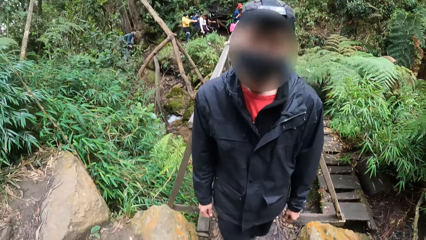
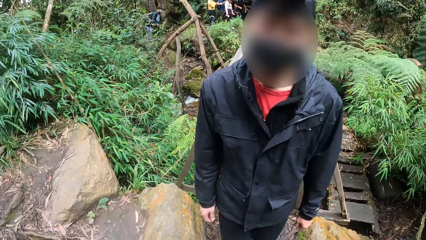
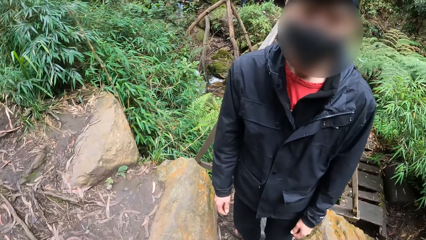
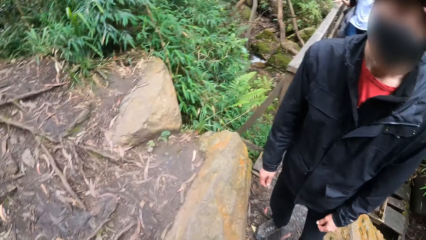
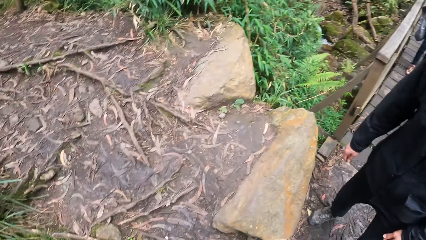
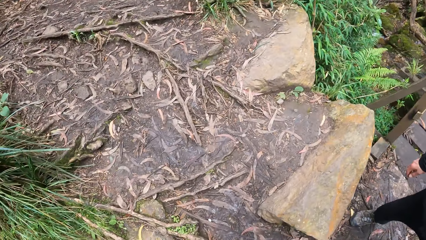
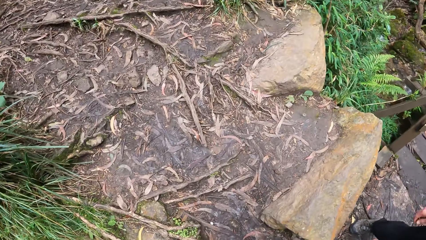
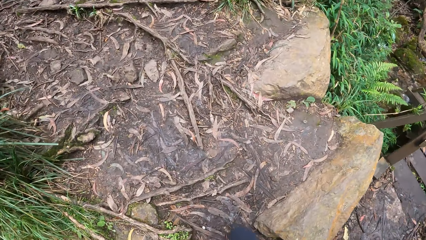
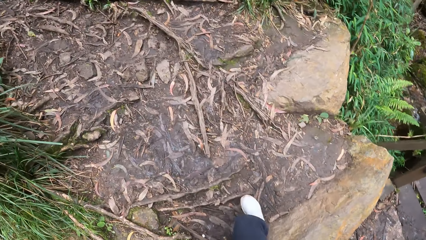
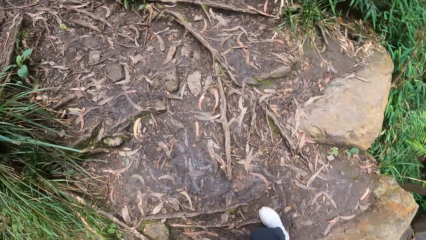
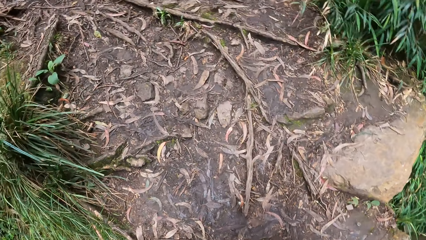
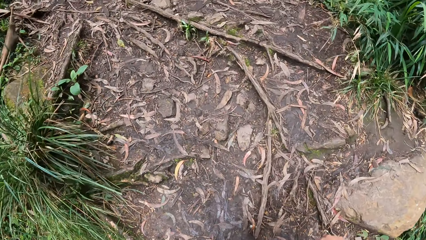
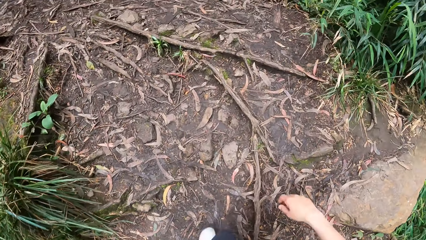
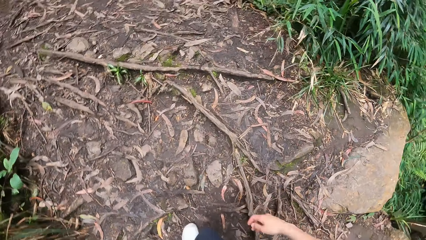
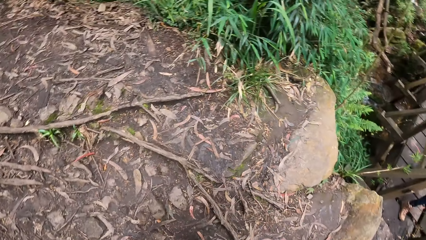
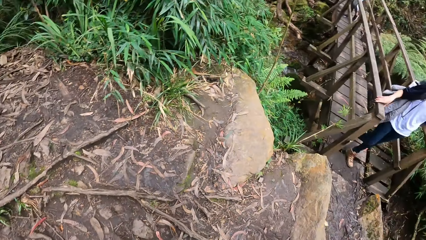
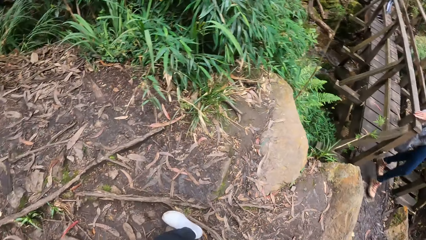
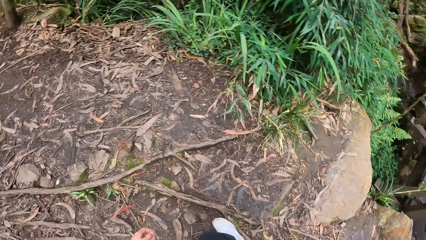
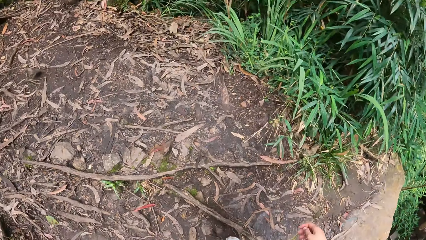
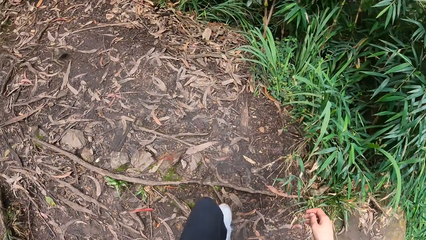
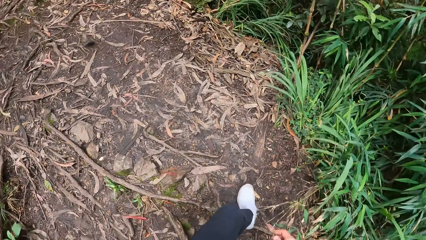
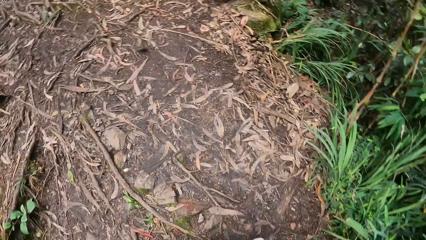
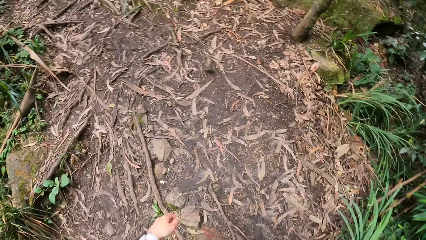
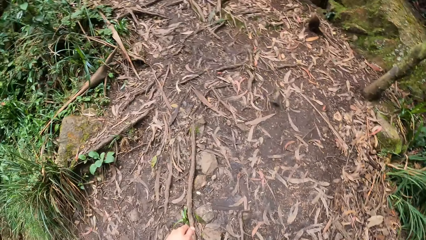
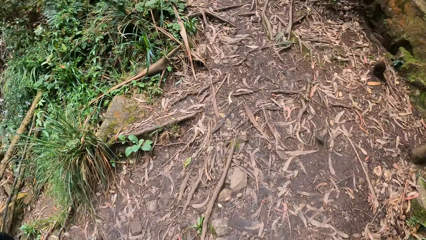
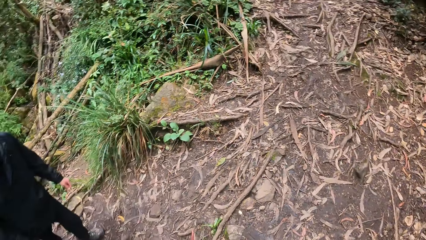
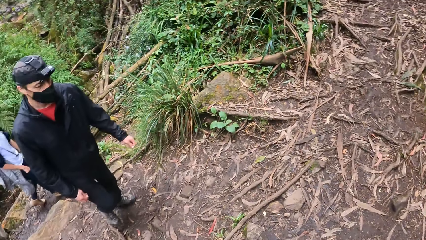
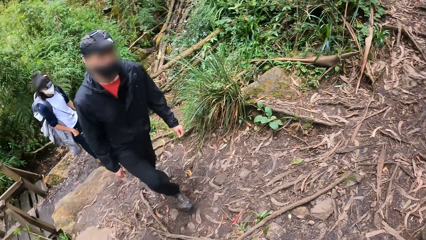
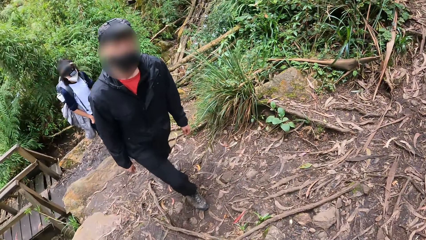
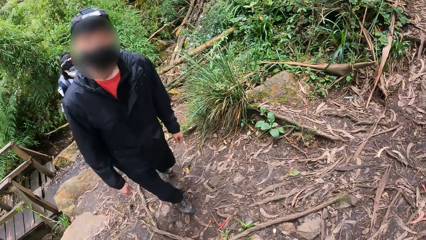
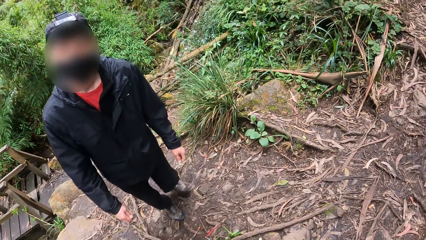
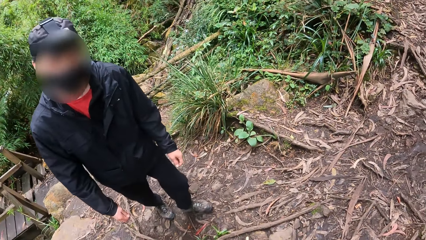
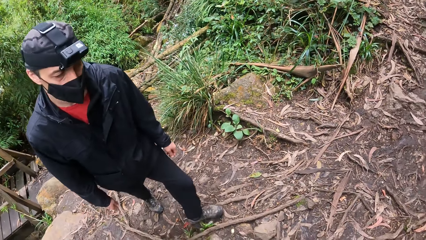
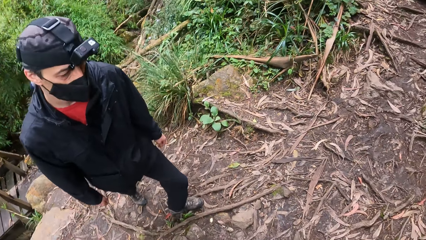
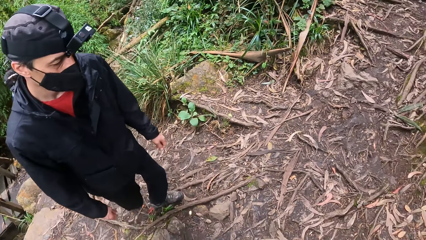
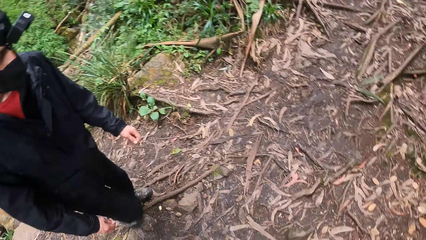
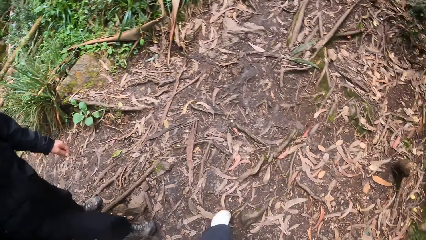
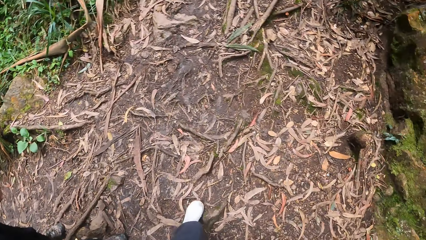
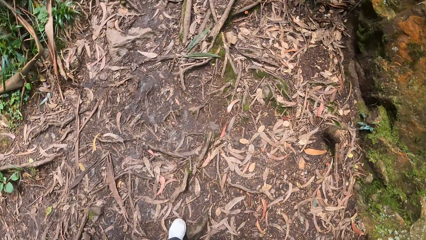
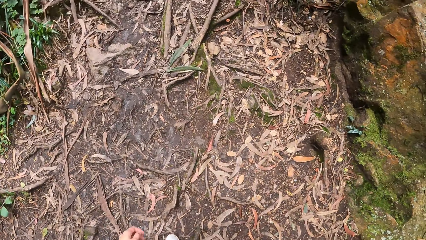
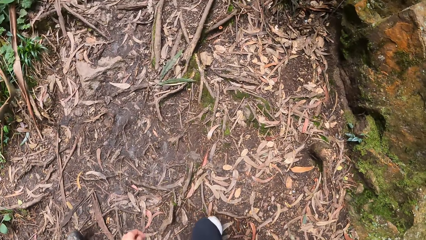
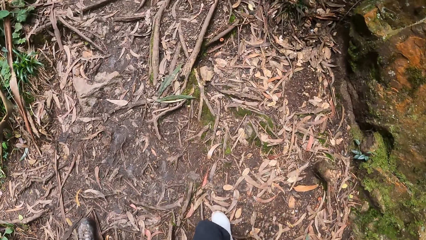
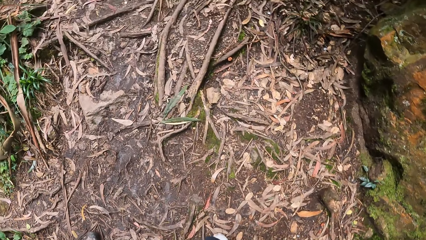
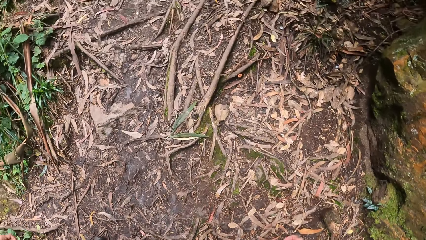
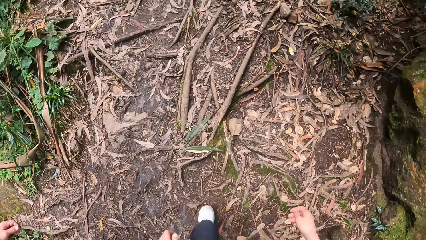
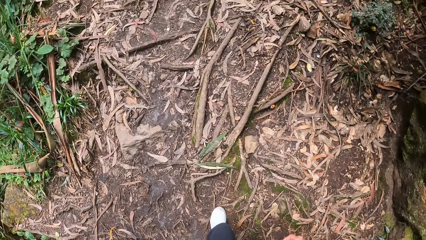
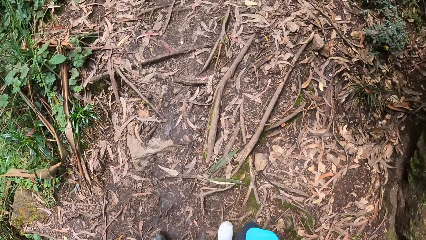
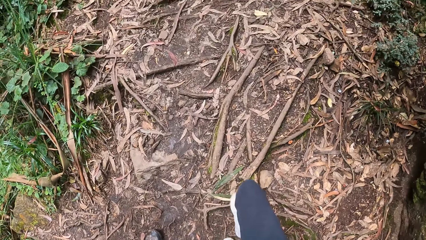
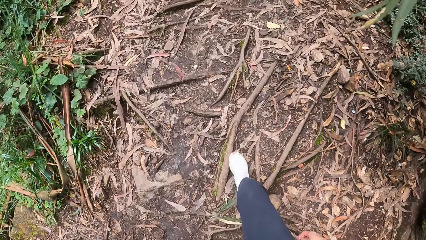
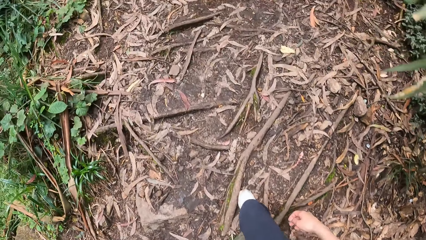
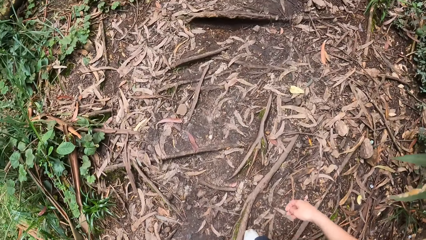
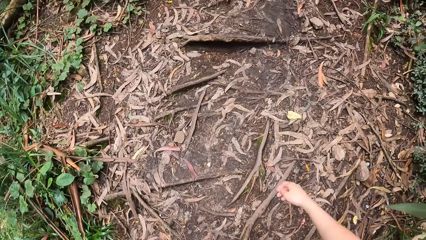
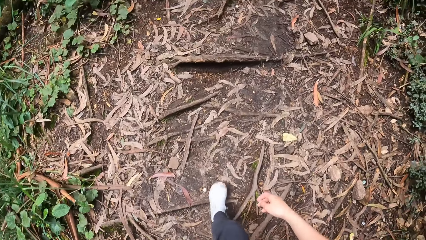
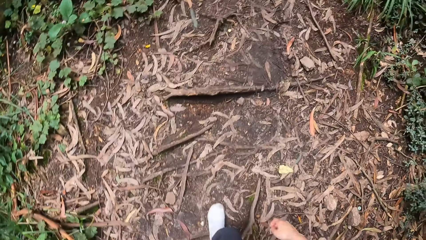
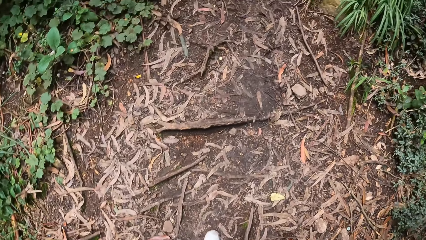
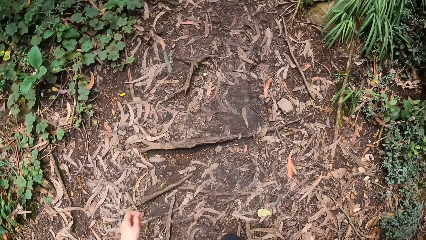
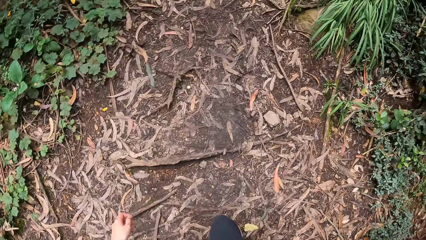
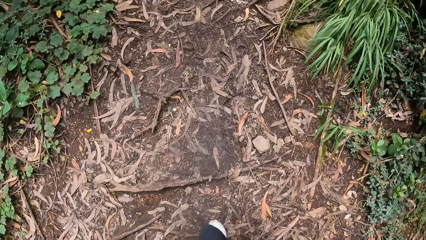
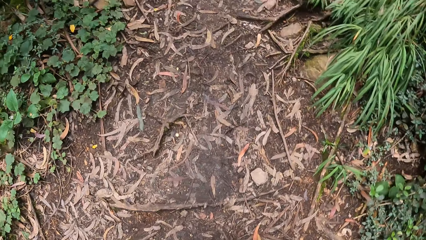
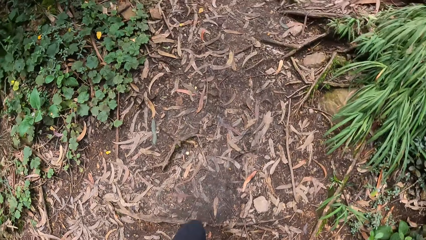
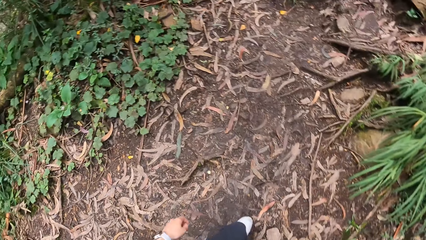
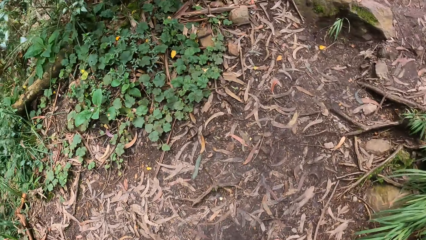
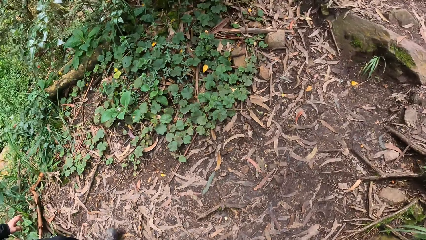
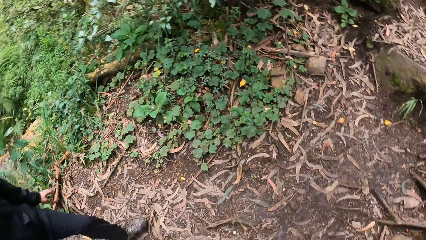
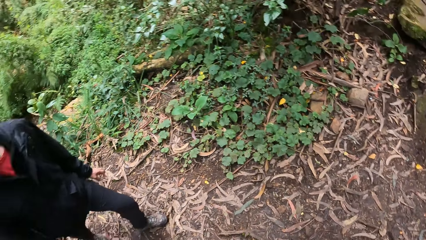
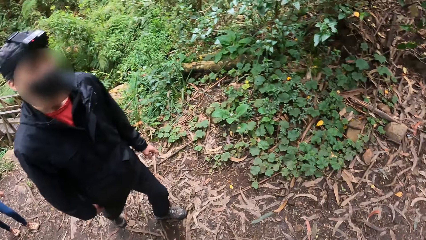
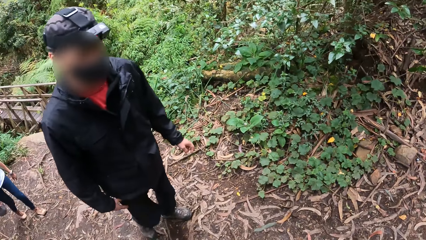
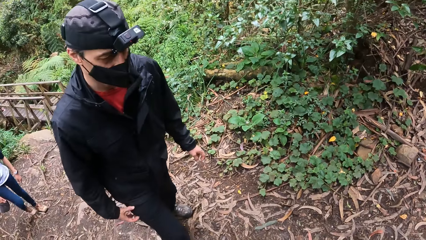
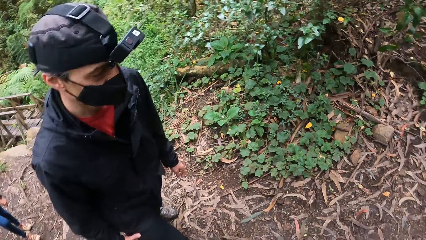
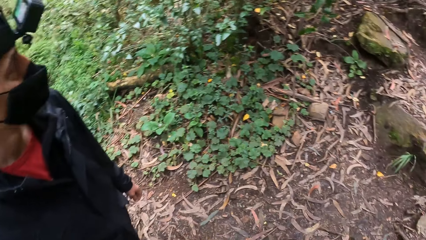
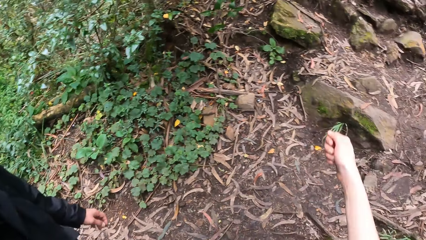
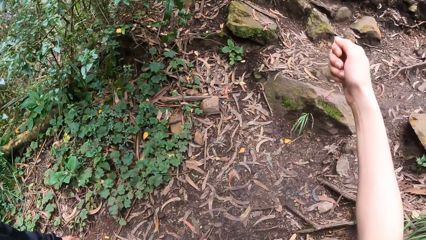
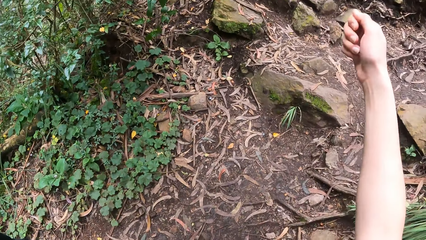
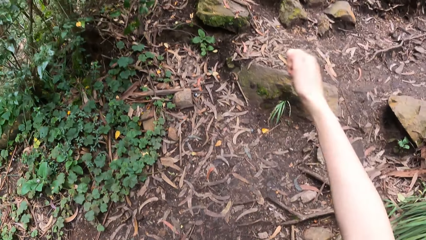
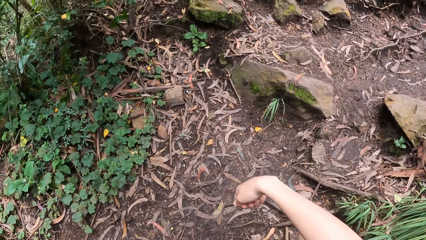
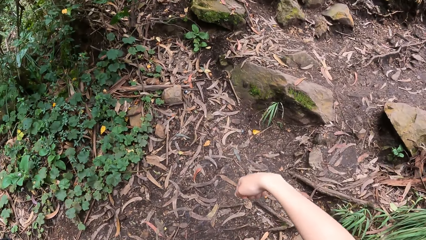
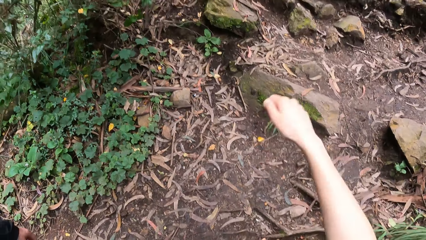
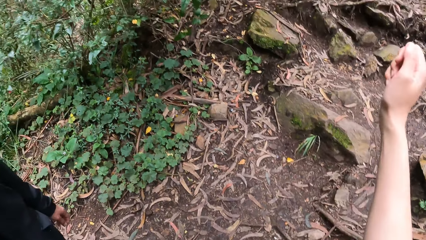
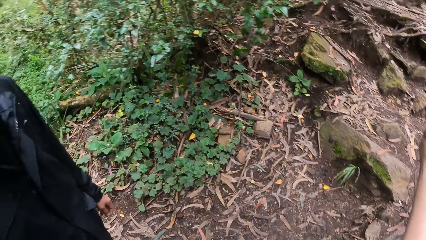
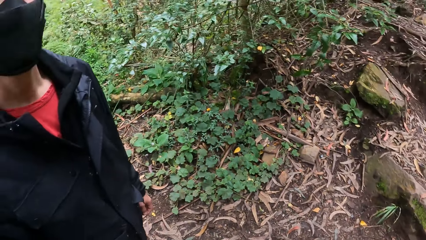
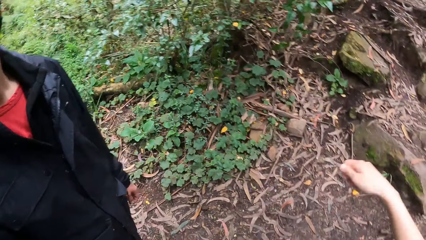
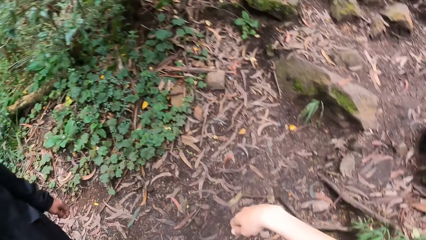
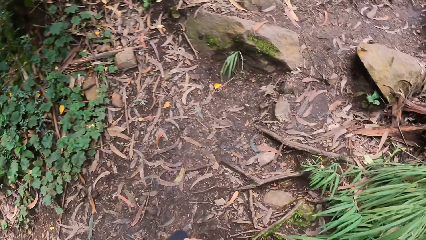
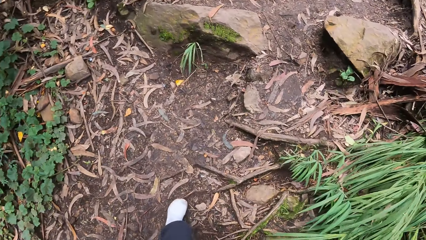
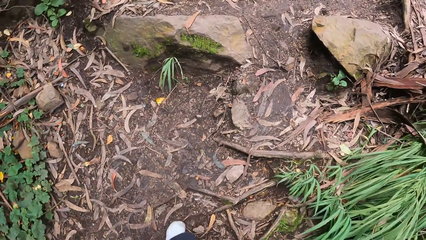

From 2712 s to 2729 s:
The camera wearer walks up a hill in the forest with the man and the woman. They walk around. They look around. They shake the hand.
